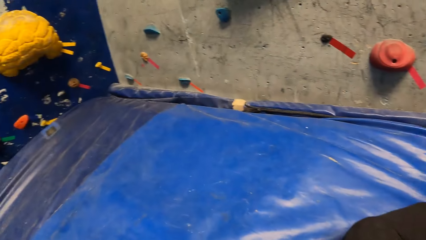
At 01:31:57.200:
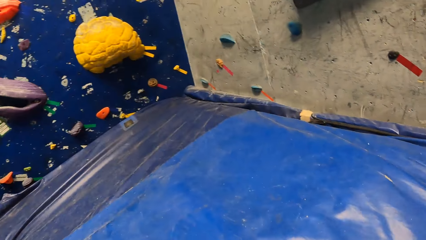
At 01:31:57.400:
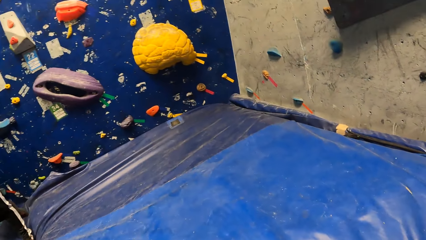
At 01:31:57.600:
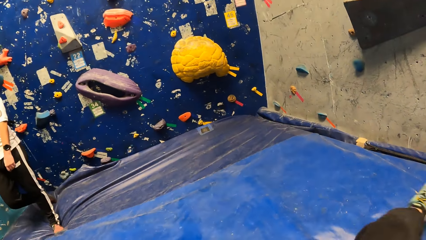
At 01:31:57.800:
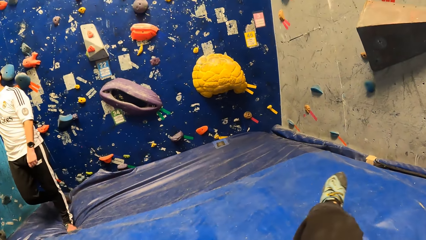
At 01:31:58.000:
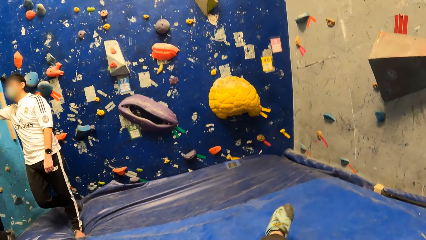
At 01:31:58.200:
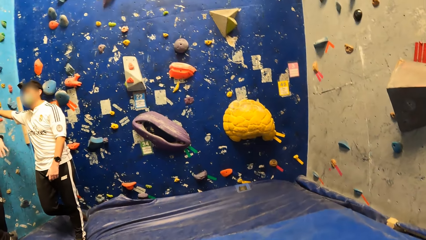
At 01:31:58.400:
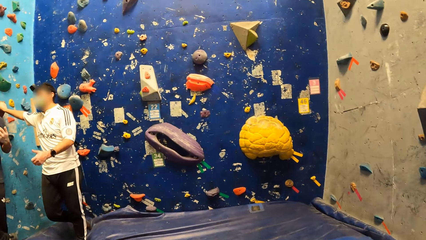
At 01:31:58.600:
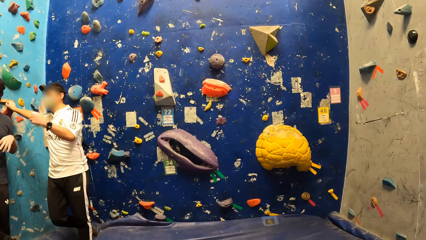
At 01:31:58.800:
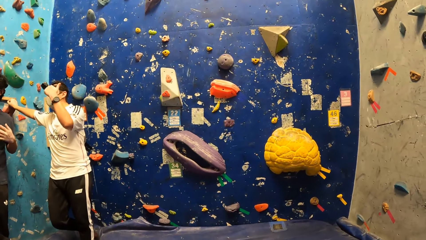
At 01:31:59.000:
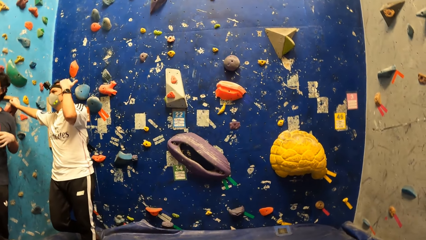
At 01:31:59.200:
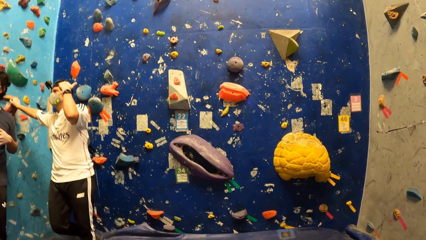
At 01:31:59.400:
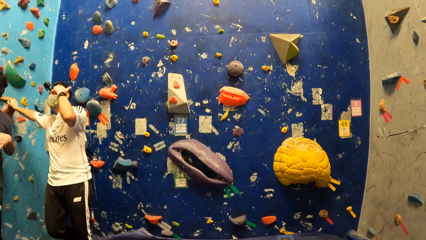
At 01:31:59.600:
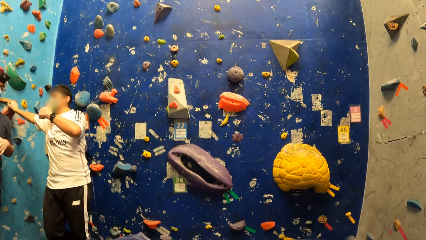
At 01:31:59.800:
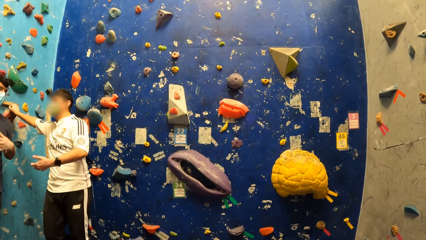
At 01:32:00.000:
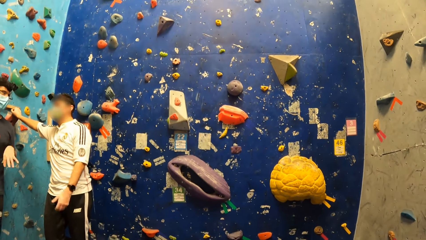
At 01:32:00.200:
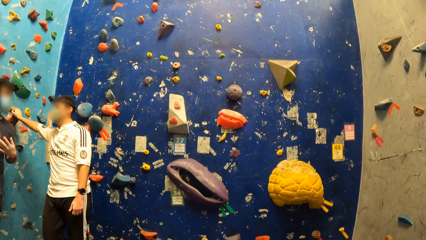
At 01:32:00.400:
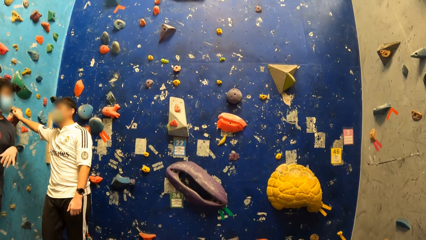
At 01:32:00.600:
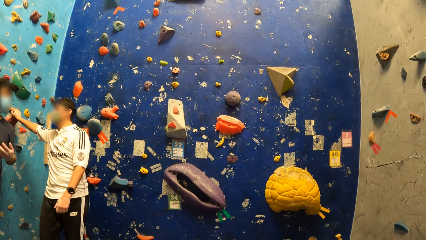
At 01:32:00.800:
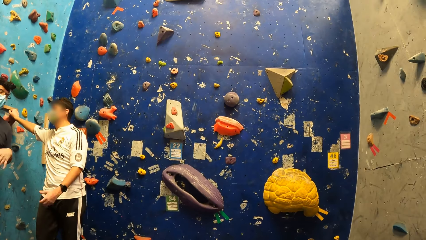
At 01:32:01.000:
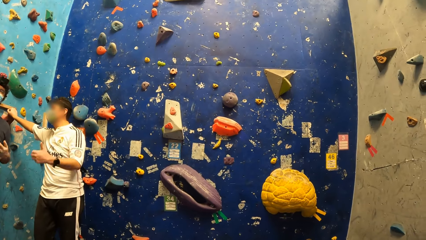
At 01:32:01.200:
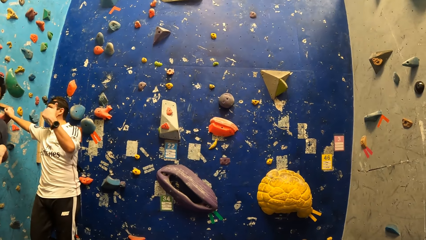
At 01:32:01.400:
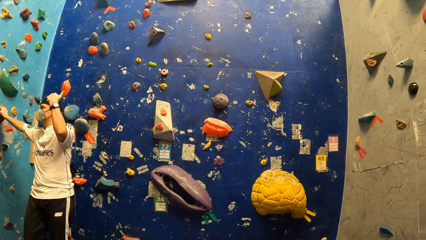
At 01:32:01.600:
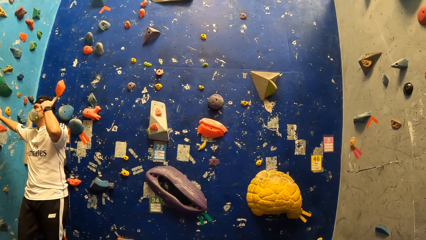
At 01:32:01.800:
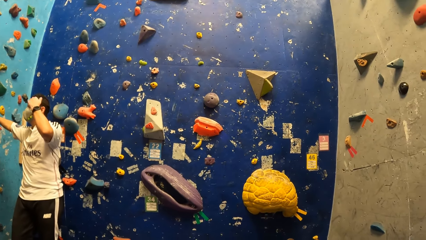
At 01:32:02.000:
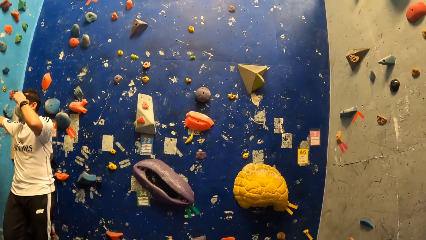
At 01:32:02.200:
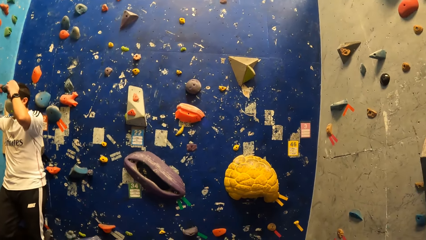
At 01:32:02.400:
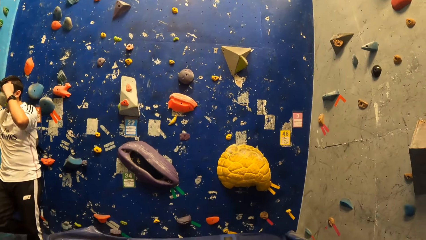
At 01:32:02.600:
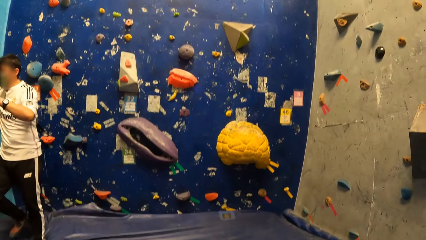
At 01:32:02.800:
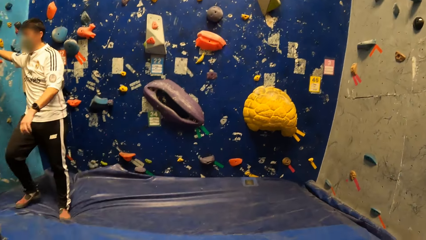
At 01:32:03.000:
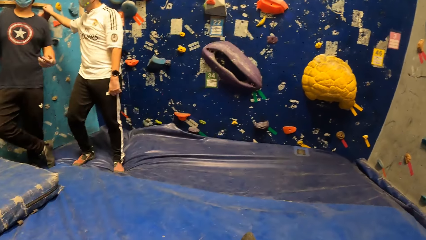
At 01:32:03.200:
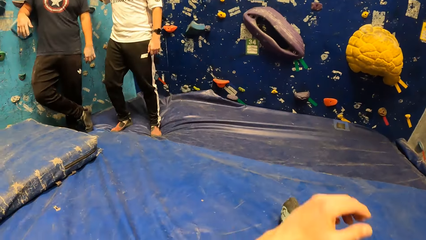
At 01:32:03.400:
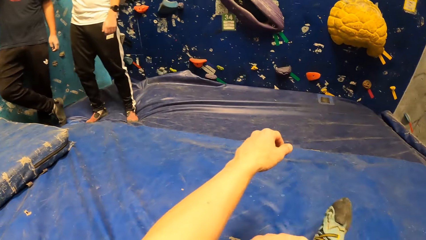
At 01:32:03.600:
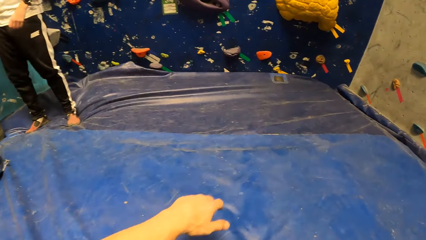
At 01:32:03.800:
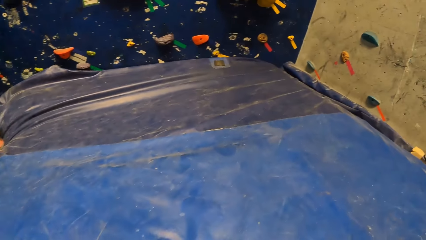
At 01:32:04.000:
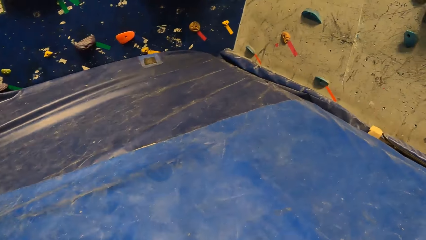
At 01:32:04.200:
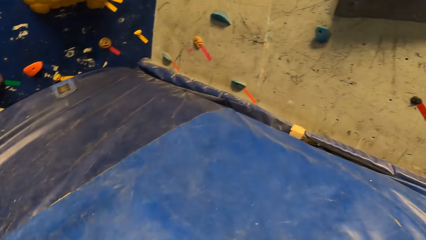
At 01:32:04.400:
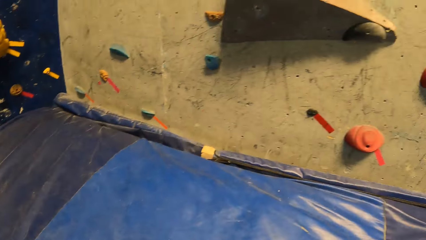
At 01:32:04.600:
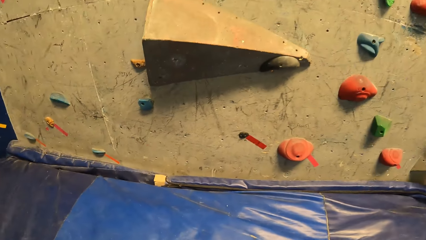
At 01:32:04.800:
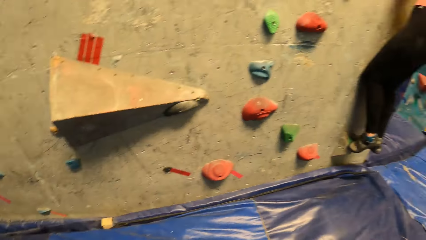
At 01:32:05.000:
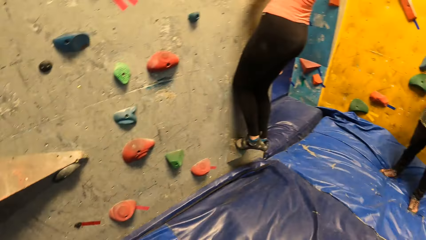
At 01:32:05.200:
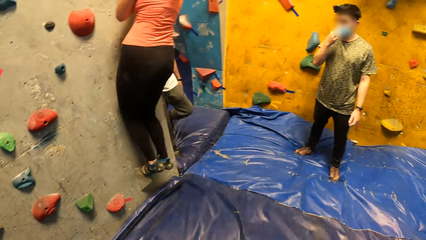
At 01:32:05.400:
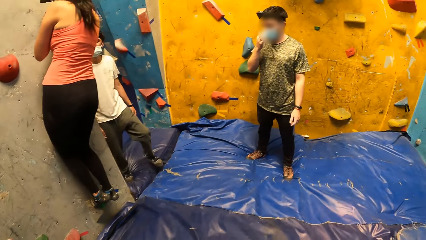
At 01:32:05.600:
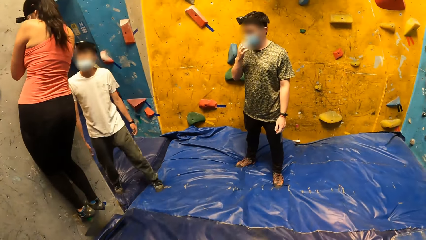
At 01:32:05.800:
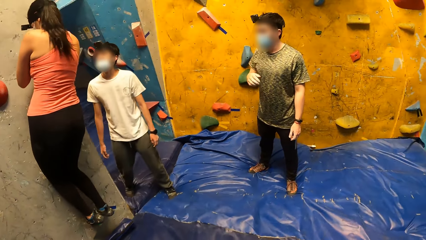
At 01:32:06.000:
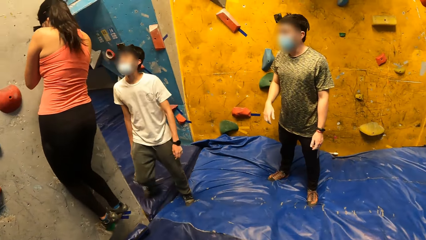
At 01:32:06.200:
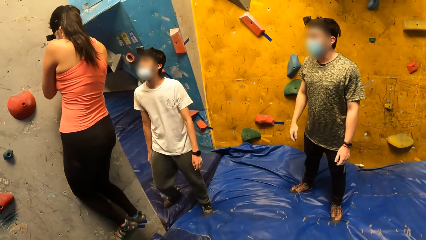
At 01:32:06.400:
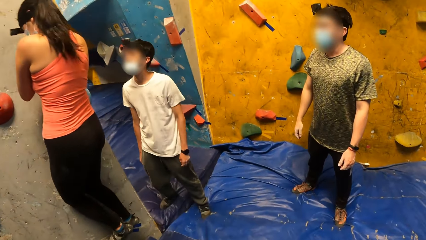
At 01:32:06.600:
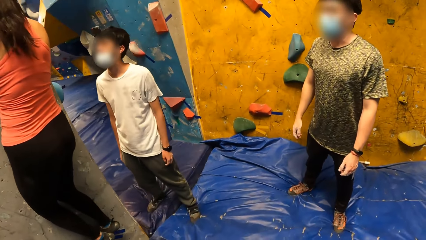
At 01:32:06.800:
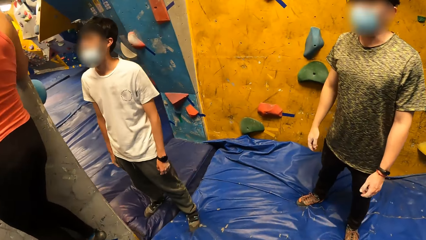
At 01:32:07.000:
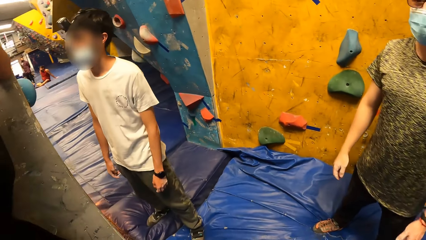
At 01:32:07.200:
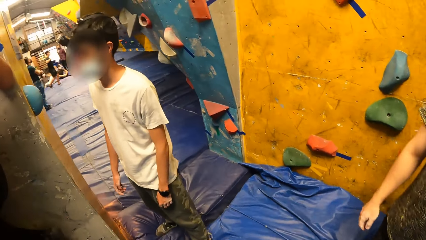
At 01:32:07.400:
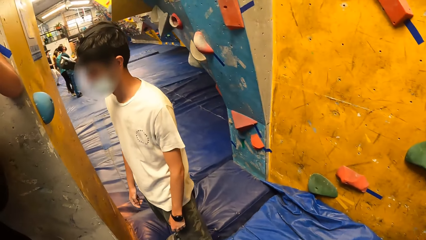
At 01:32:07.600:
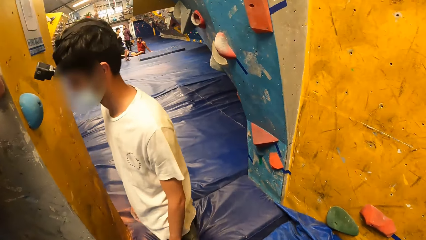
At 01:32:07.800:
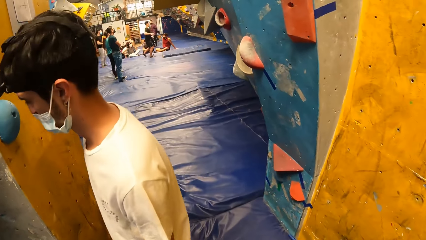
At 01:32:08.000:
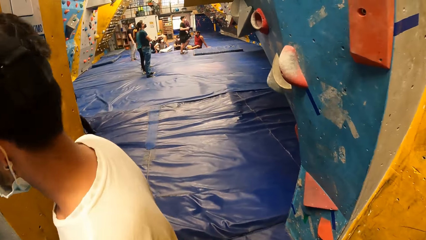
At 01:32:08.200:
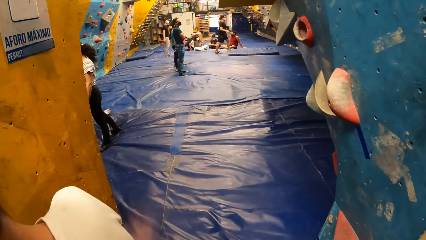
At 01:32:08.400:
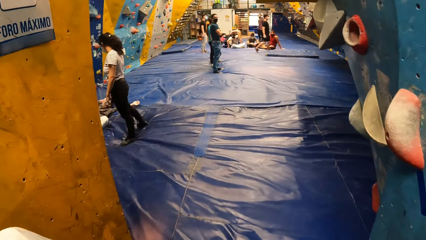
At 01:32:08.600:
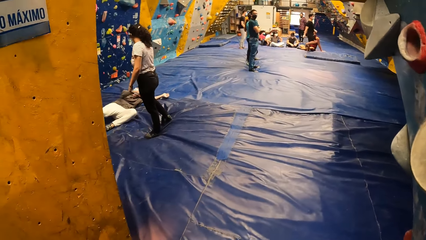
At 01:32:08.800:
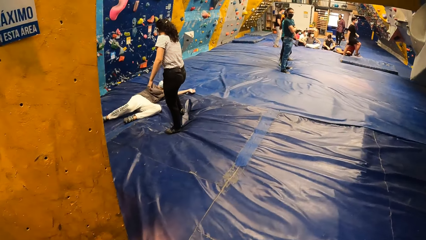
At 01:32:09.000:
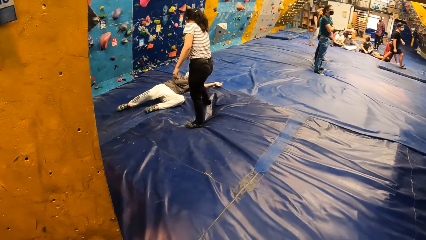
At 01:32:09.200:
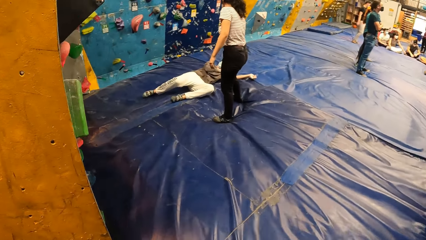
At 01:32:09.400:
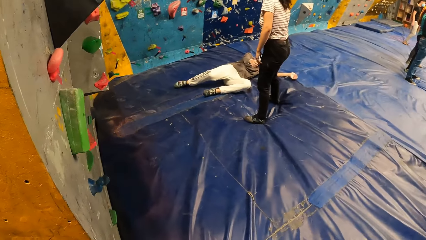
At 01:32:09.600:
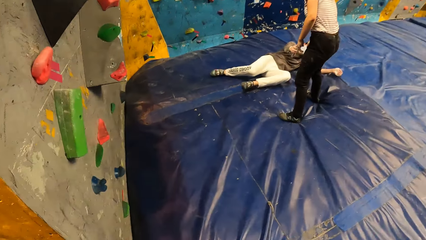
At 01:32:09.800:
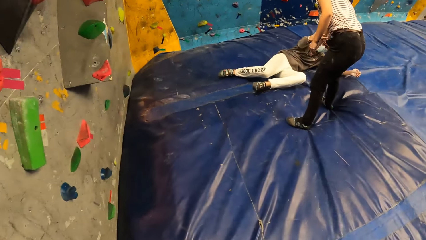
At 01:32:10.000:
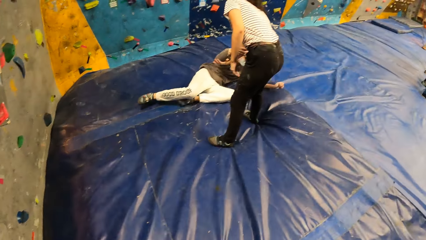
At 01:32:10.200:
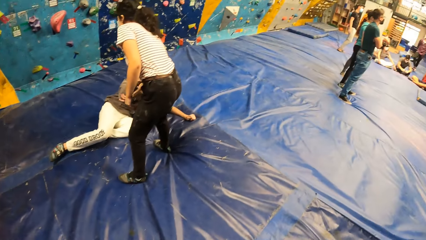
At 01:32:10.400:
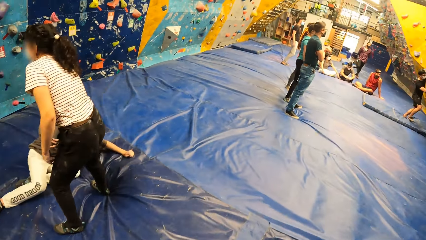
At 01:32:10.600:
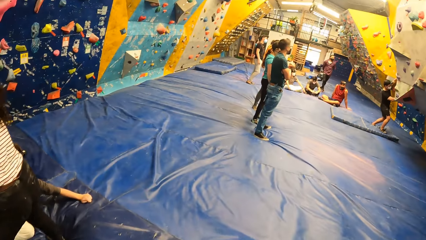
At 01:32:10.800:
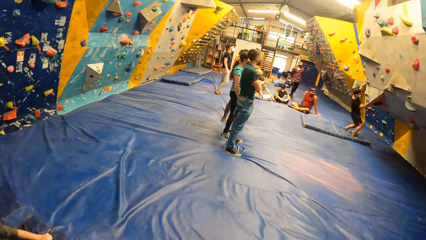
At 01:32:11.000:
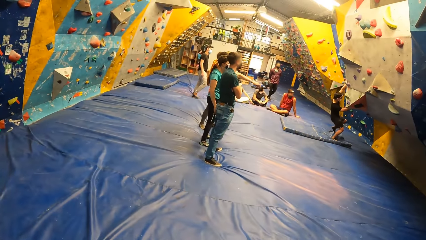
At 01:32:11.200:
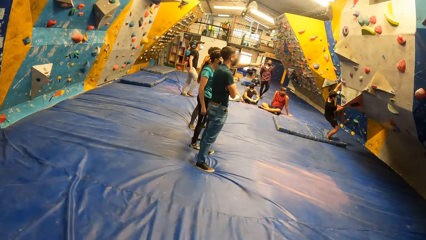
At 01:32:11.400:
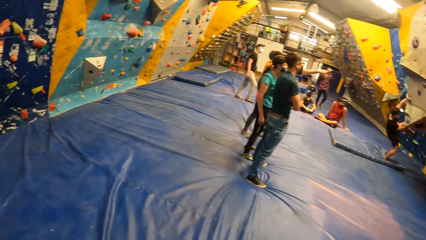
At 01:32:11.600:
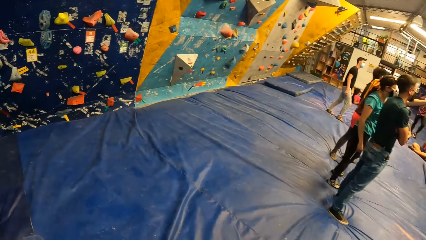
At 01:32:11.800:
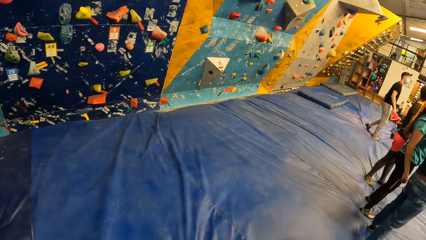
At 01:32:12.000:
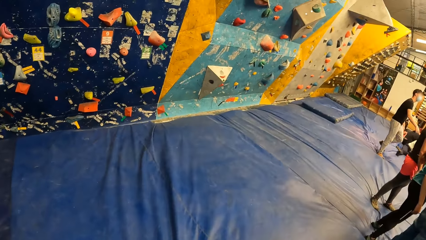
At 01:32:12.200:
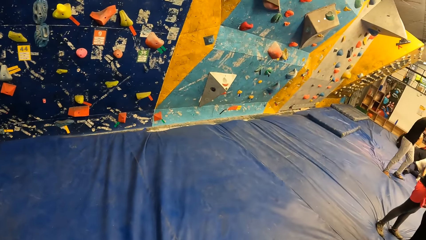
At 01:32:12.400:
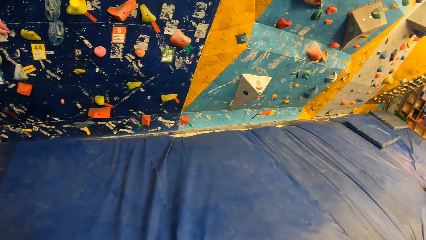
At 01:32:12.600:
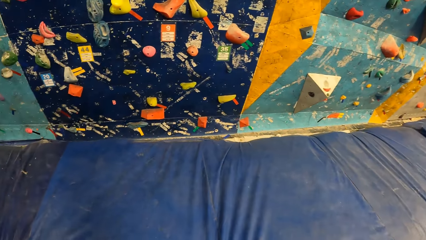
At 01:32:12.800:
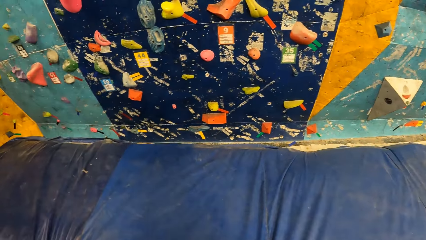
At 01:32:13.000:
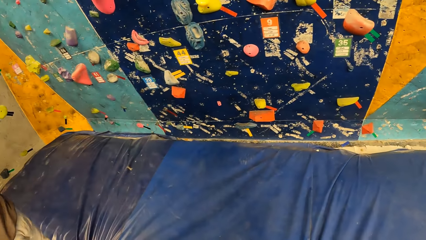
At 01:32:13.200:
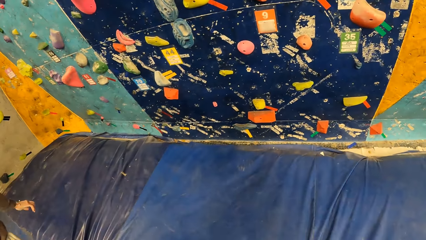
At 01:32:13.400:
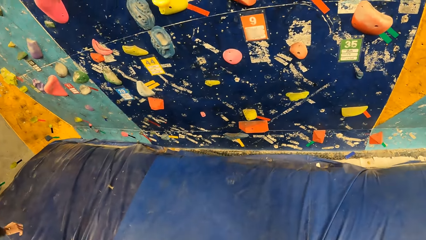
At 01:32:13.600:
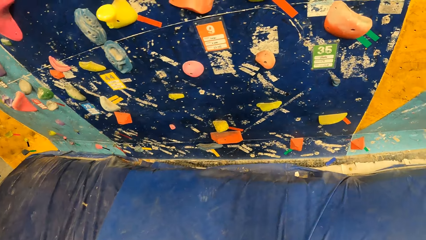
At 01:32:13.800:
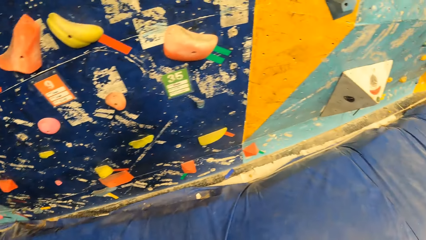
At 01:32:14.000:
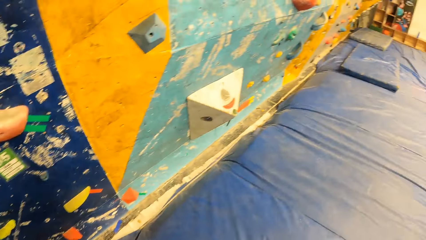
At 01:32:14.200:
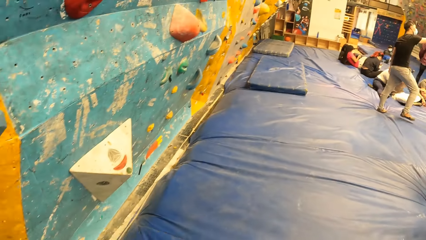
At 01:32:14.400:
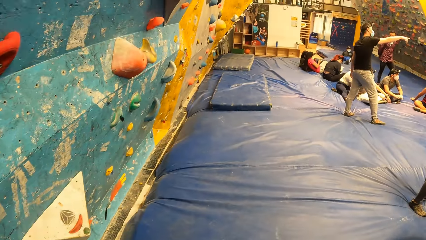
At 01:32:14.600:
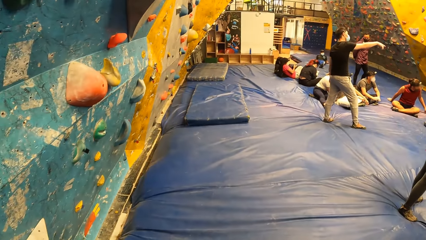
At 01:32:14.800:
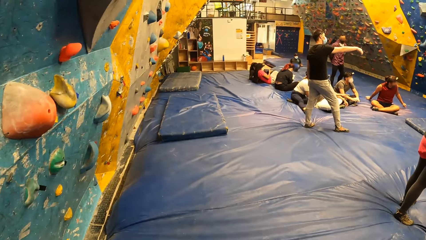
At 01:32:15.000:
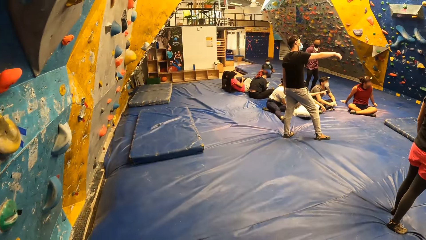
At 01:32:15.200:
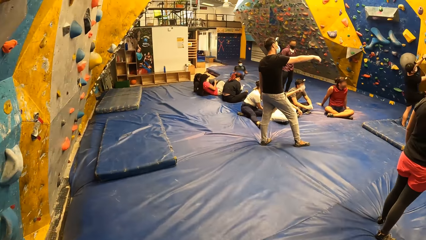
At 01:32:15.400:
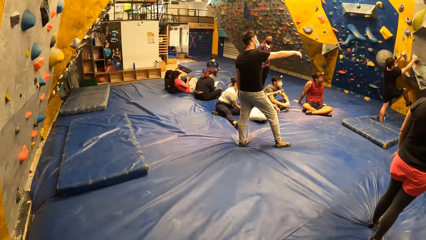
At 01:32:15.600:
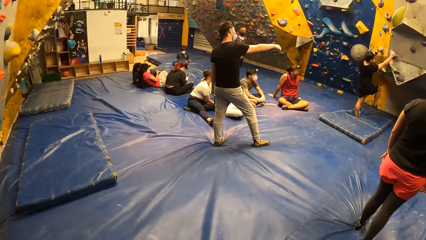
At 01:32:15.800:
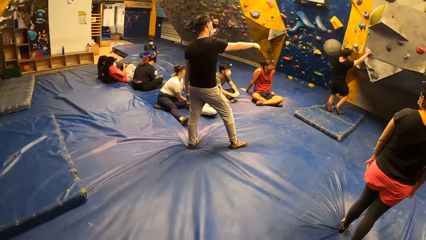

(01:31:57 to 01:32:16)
A man points his left hand backwards. Another man shakes his left hand. The first man drops his left hand. The first man points his left hand backwards. The first man drops his left hand. A woman adjusts her leg on a rock hold. The camera wearer walks.
